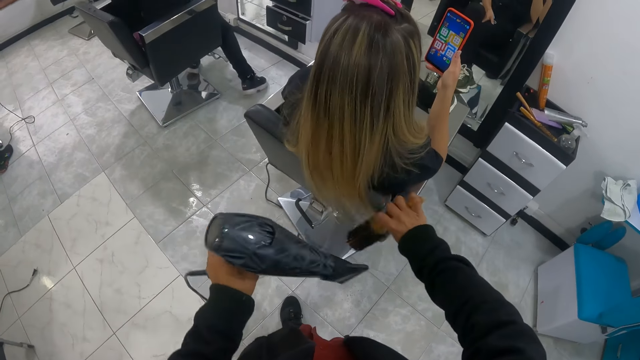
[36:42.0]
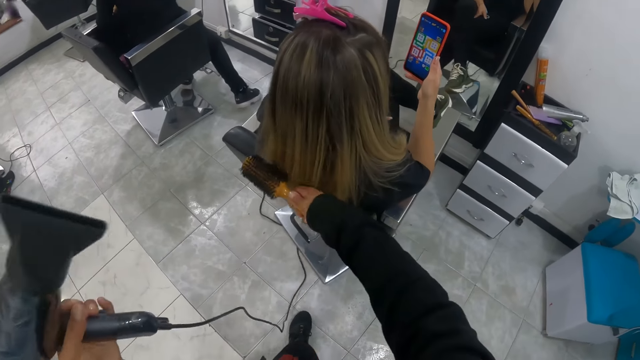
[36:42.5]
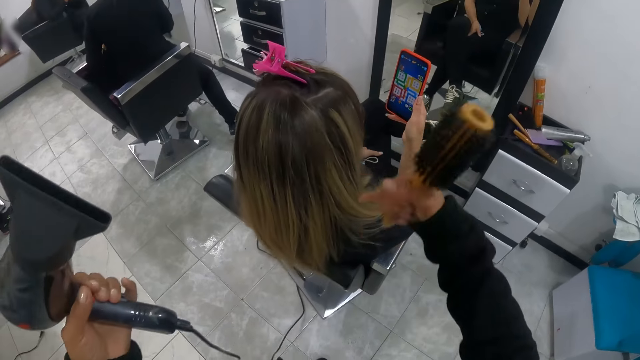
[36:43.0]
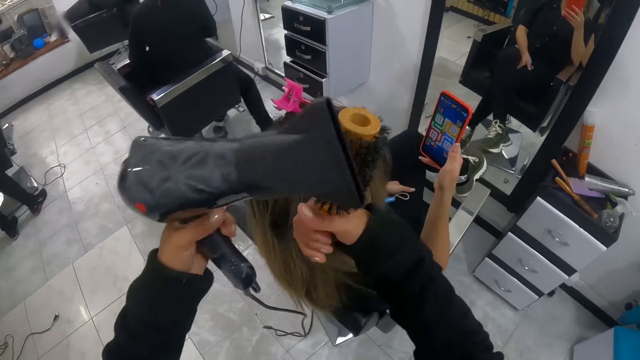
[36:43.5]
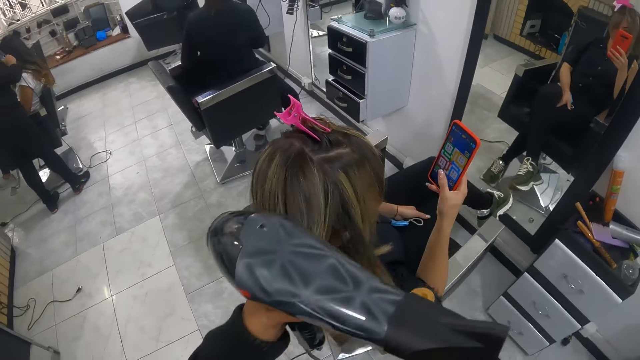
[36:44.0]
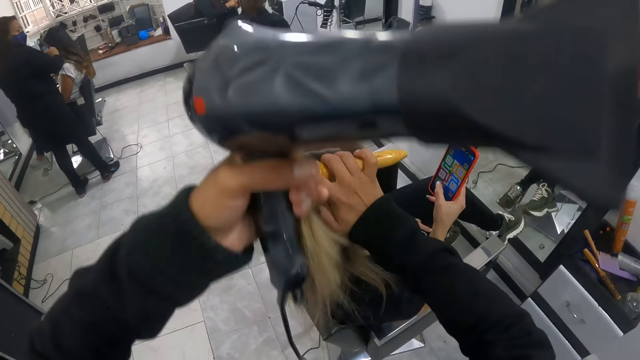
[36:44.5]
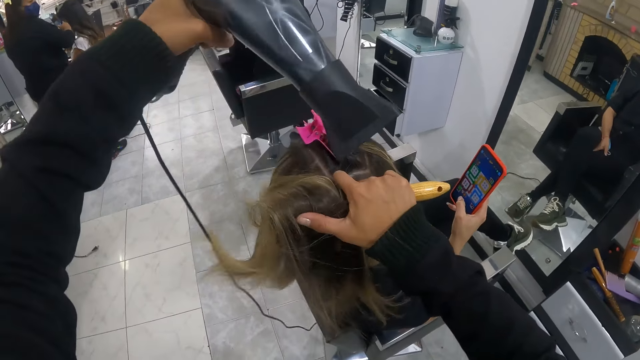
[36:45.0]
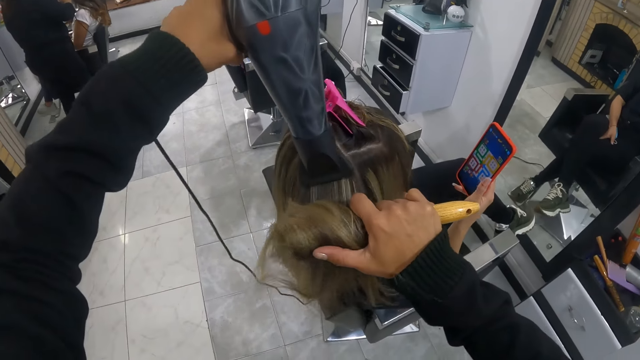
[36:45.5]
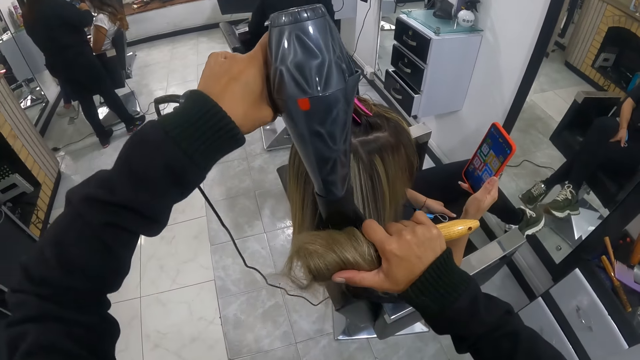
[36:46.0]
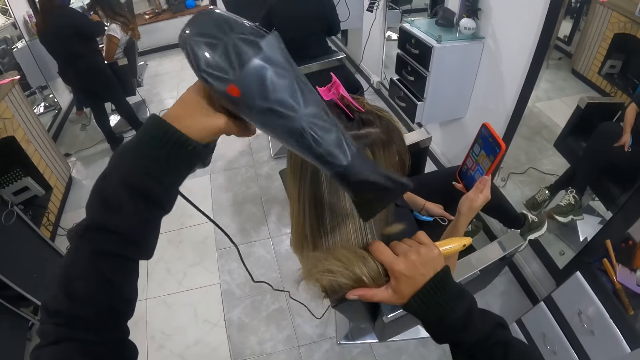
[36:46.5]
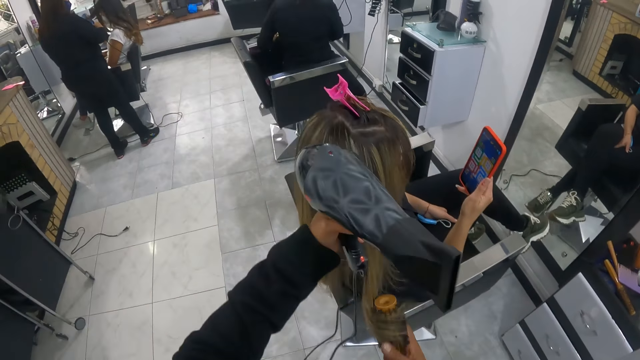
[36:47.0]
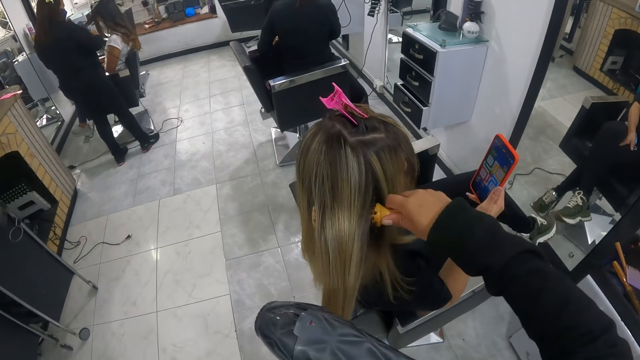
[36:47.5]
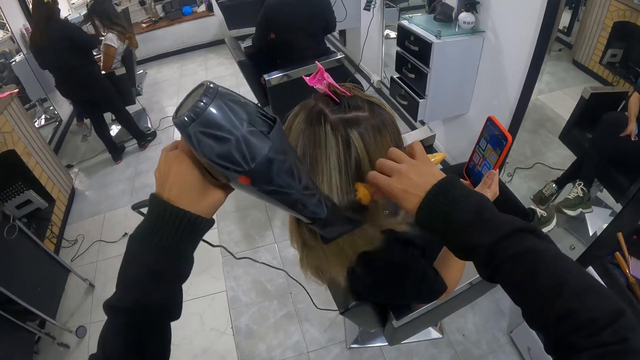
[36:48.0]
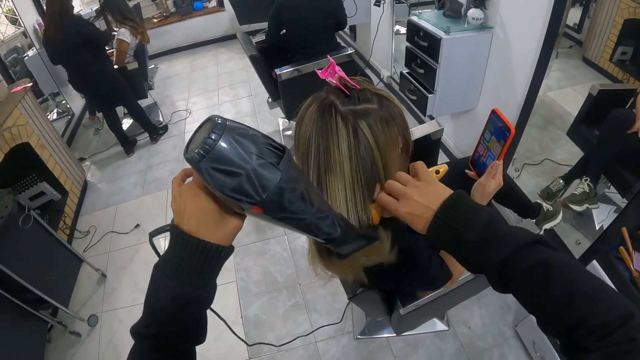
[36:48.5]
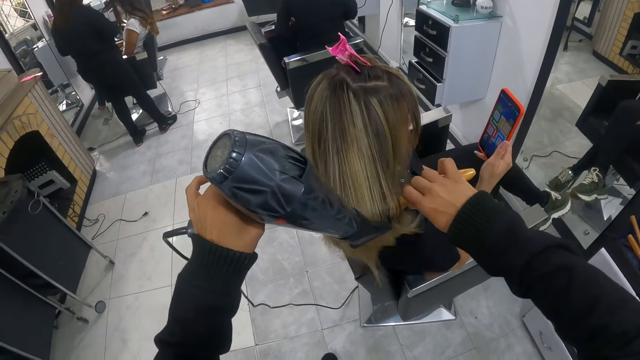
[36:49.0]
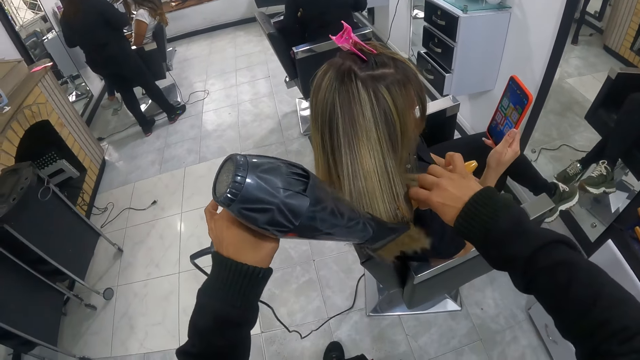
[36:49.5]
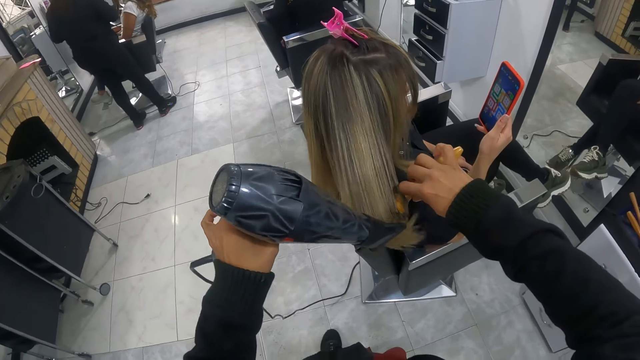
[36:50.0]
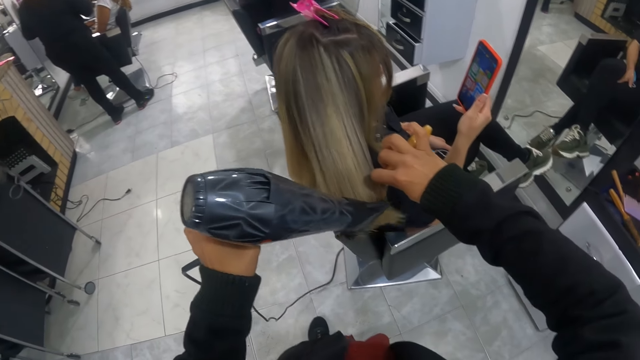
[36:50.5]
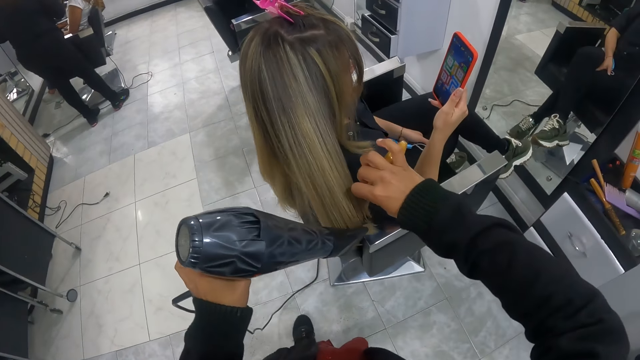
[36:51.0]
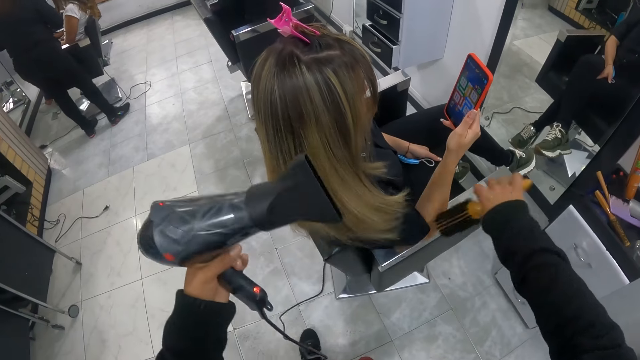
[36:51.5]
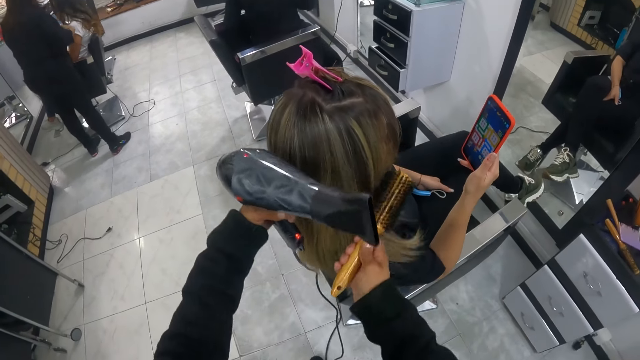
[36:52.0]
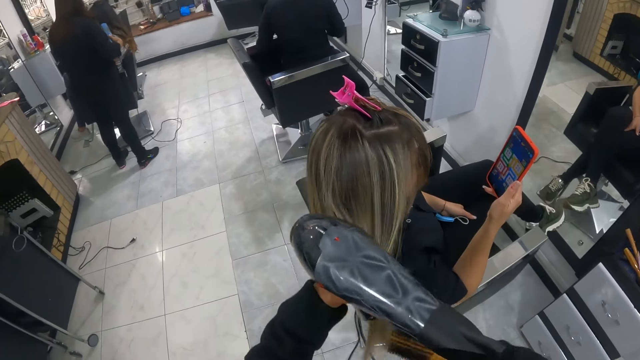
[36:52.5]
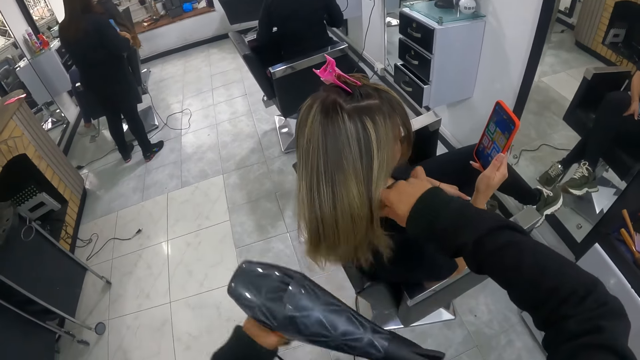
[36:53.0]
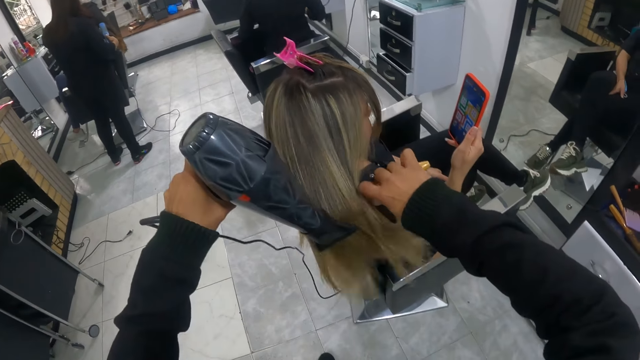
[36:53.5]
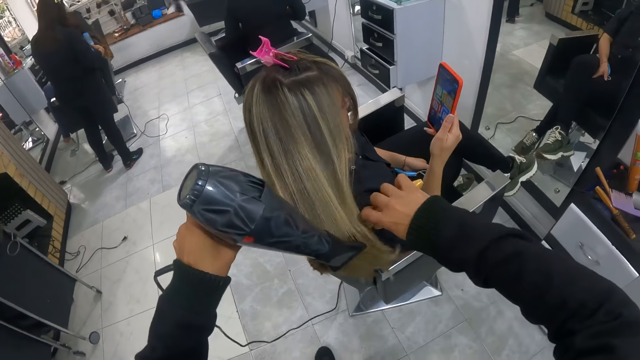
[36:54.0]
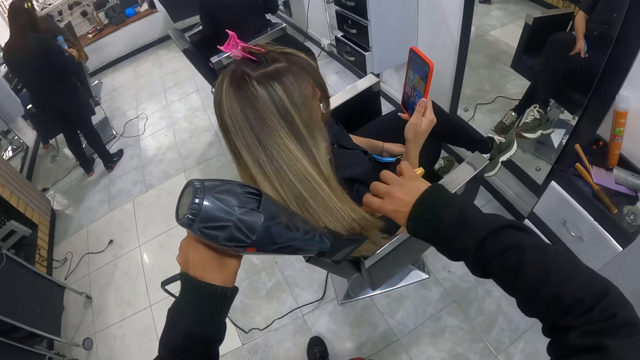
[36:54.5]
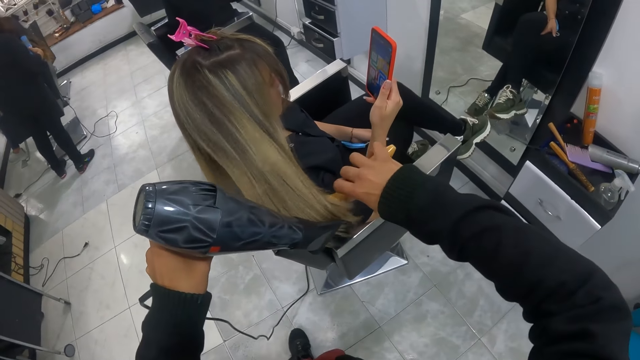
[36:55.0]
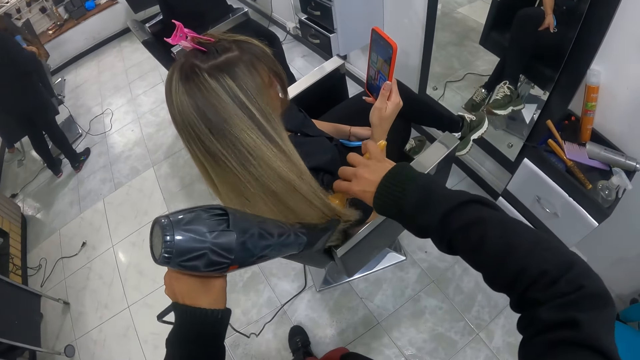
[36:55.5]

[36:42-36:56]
The camera wearer removes the straightener from the hair. She removes the blow dry machine from the hair. She straightens the hair faintly with the straightener in her right hand. A woman blow-dries another woman's hair with a hairdryer in her right hand. The camera wearer holds the hair with her left hand. Someone straightens hair with a straightener. Another person operates the phone with her right hand. The camera wearer rolls the hair on the straightener with both hands. She holds the hair with her left hand. She twists the hair on the straightener with her right hand. She blows the hair with the blow dry machine in her left hand. She blows the edges of the hair using the blow dry machine. She removes the blow dry machine from the hair with her left hand. She removes the straightener from the hair with her right hand. She puts the straightener under the hair with her right hand and pulls the hair with her left hand. The other person holds something with her right hand. The camera wearer puts the blow dry machine on the hair. She straightens the edges of the hair with the blow dry machine in her left hand.

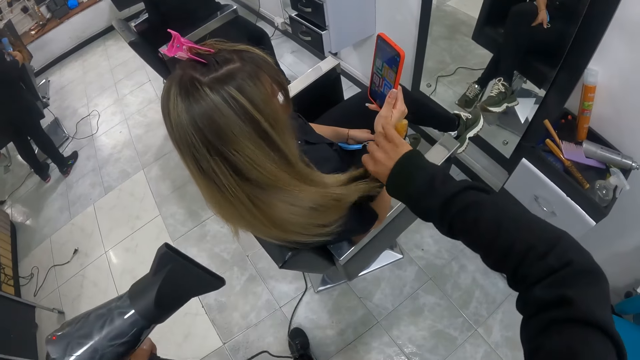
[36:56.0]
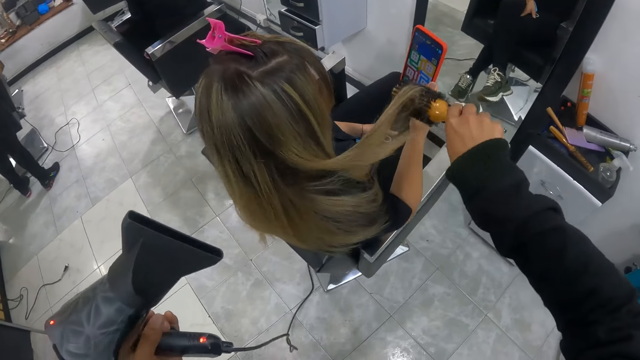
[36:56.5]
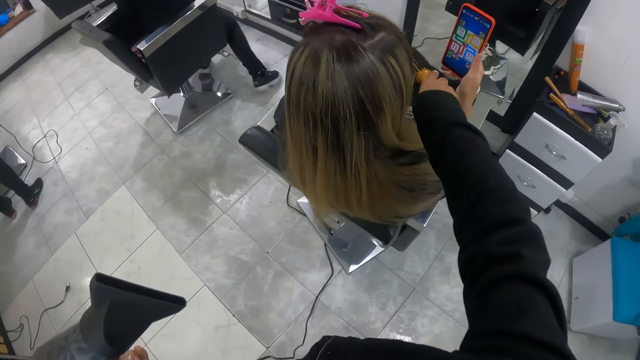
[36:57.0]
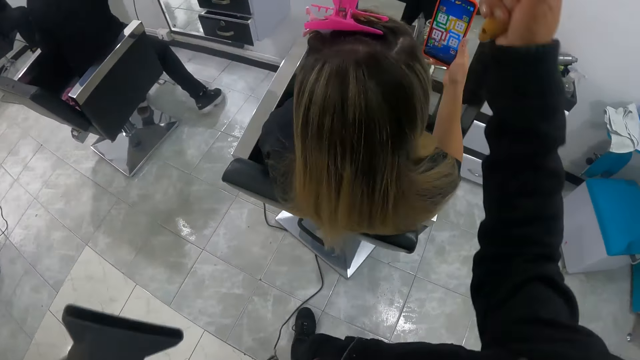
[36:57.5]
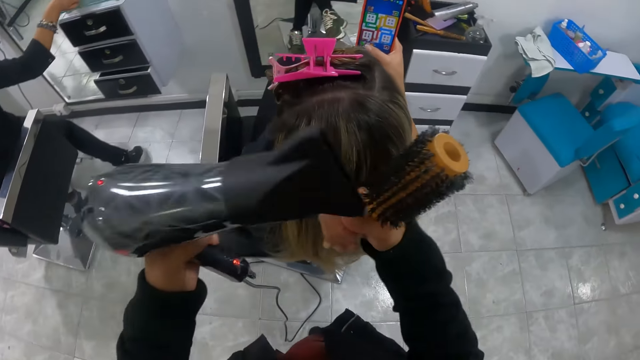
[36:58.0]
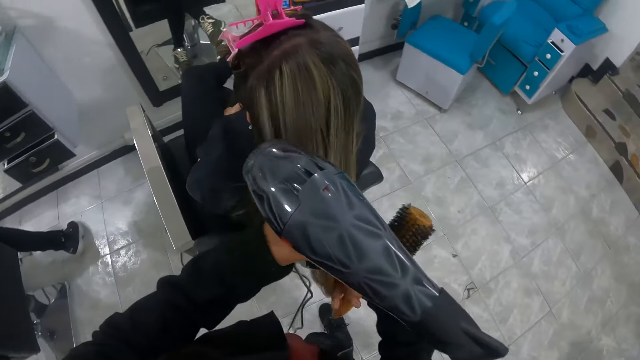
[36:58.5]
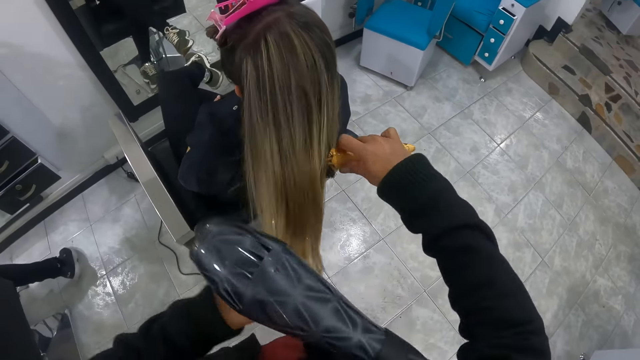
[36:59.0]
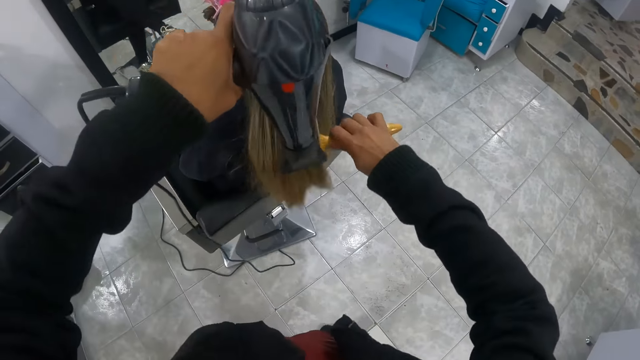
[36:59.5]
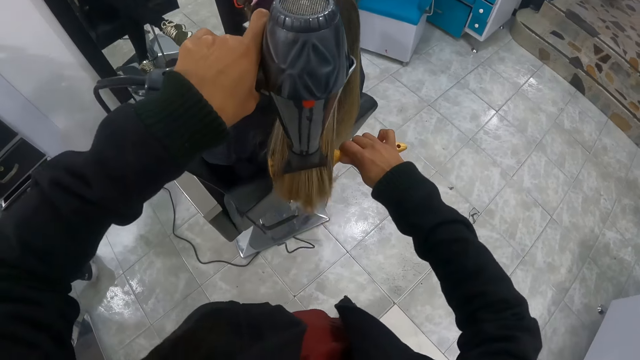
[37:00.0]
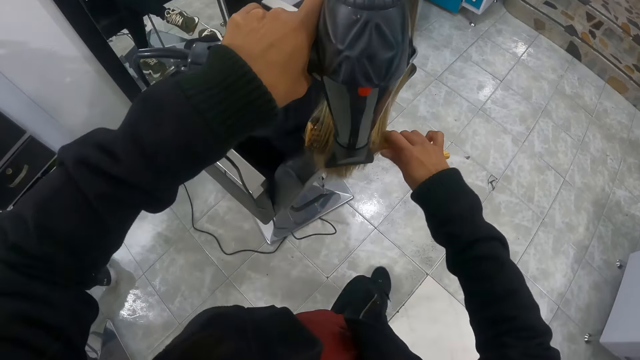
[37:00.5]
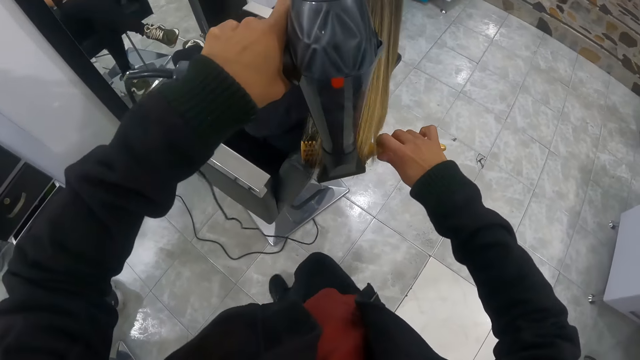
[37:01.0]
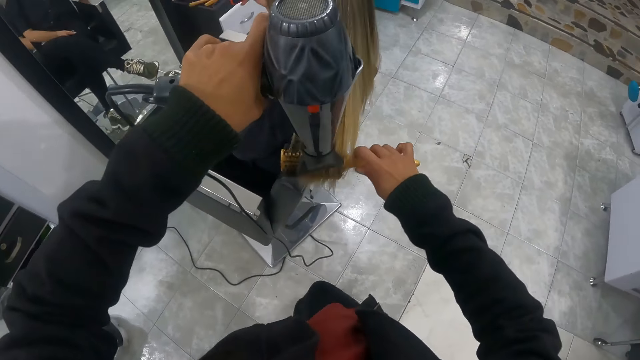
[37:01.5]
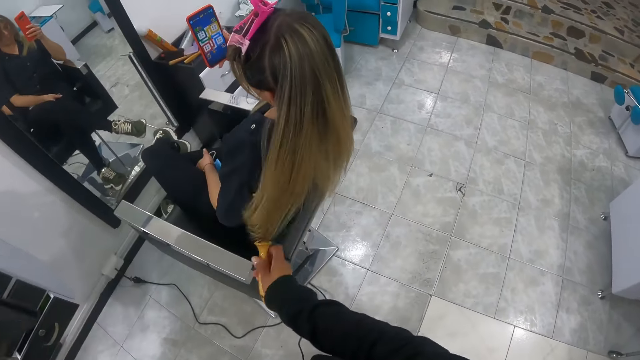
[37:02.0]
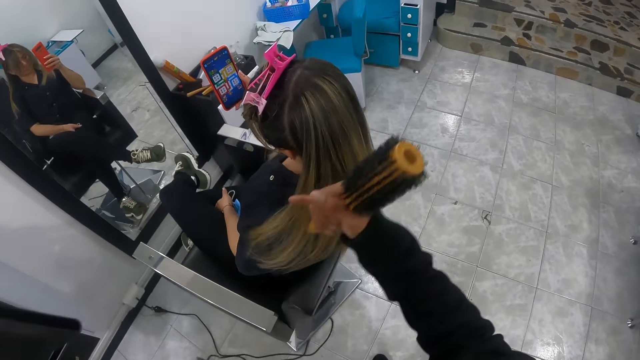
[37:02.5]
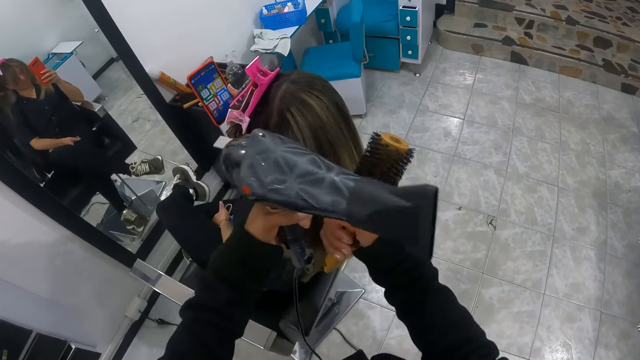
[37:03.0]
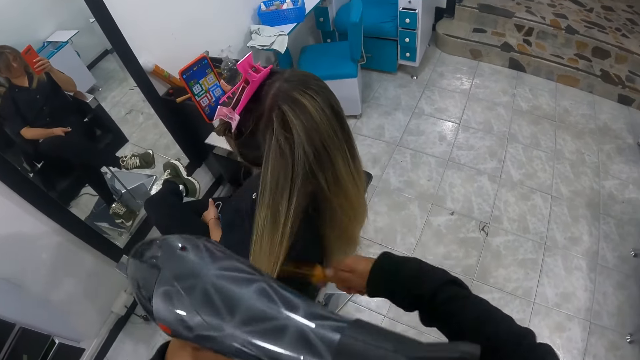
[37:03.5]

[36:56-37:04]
The camera wearer removes the blow dry machine from the hair with her left hand. She removes the straightener from the hair with her right hand. She holds the hair with both hands. She straightens the hair with a hair straightener with her right hand. She blows the hair edges with the blow dry machine in her left hand. She removes the blow dry machine from the hair with her left hand. She removes the straightener from the hair with her right hand. She holds the hair with both hands.
